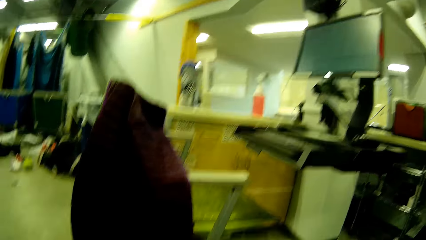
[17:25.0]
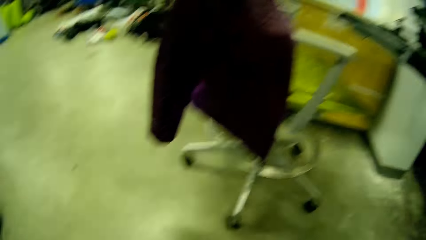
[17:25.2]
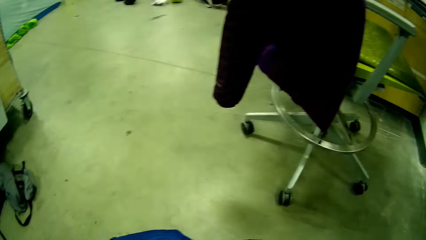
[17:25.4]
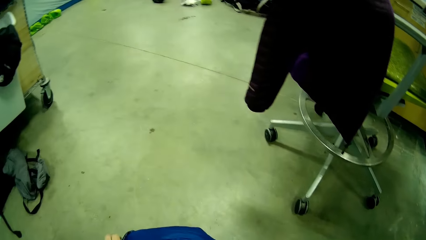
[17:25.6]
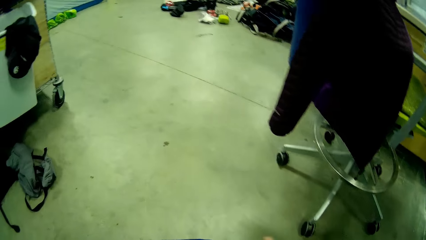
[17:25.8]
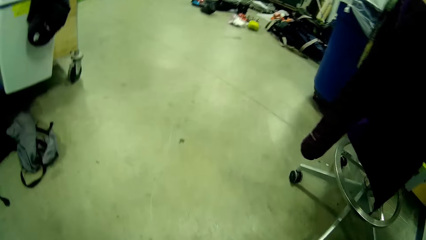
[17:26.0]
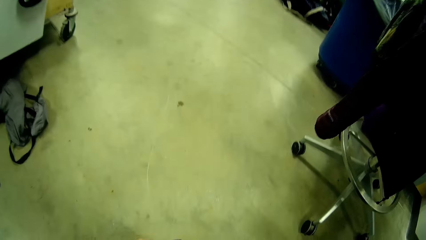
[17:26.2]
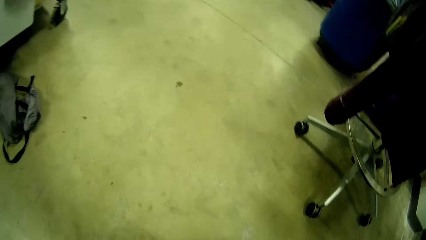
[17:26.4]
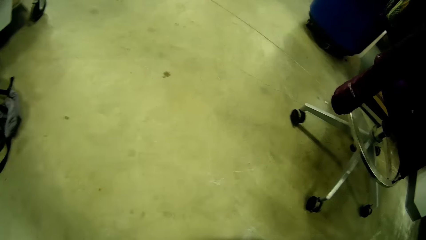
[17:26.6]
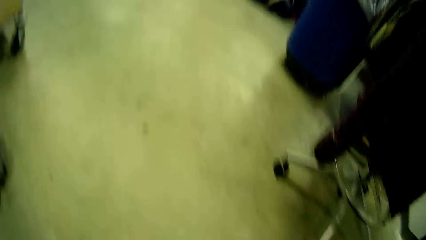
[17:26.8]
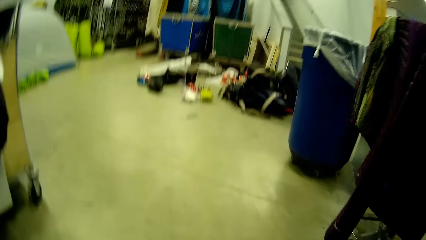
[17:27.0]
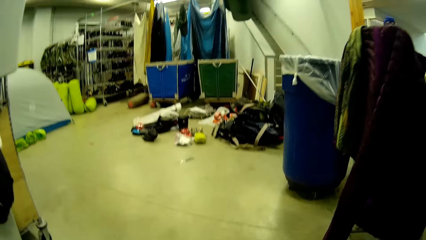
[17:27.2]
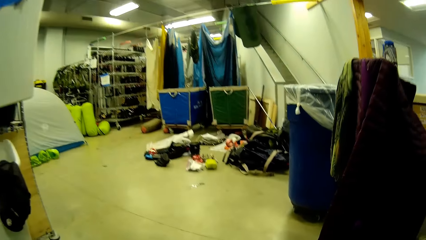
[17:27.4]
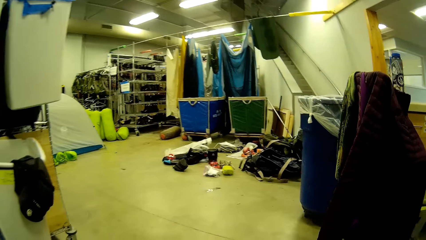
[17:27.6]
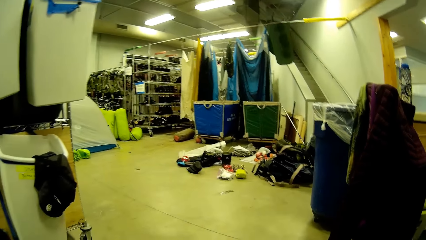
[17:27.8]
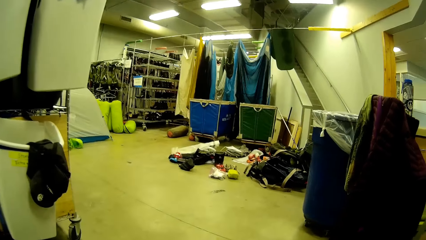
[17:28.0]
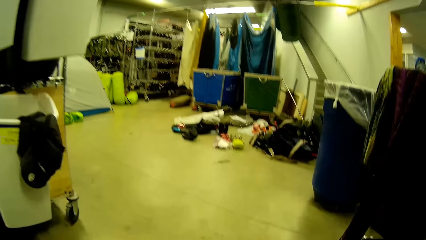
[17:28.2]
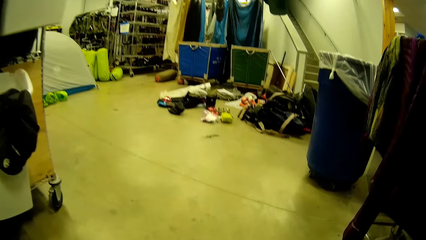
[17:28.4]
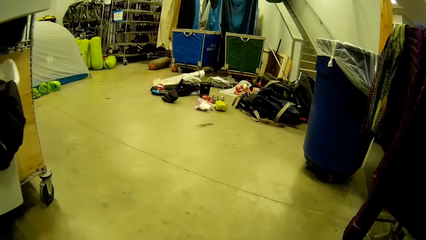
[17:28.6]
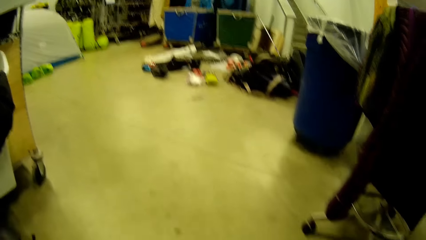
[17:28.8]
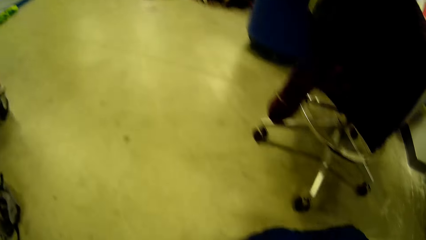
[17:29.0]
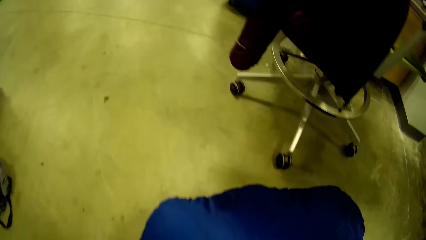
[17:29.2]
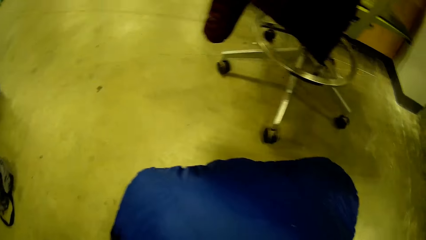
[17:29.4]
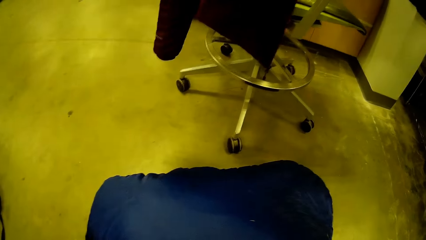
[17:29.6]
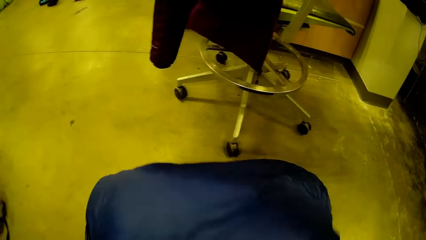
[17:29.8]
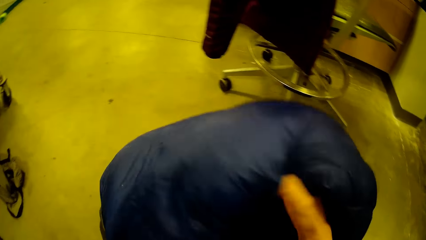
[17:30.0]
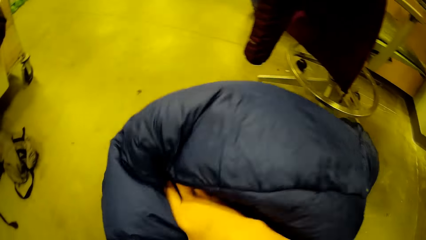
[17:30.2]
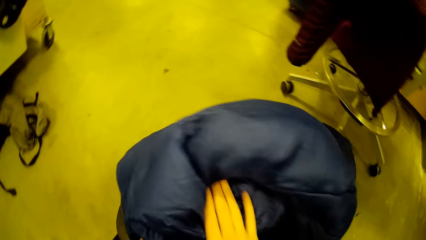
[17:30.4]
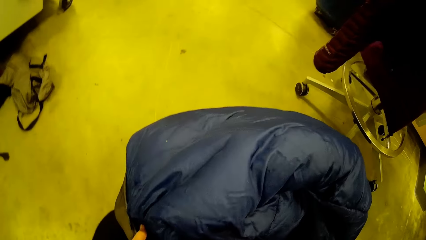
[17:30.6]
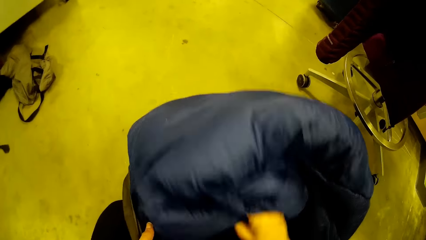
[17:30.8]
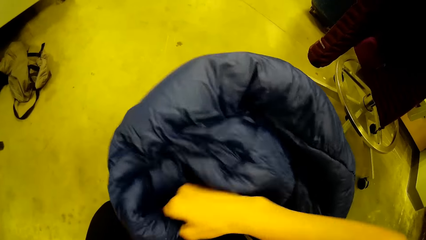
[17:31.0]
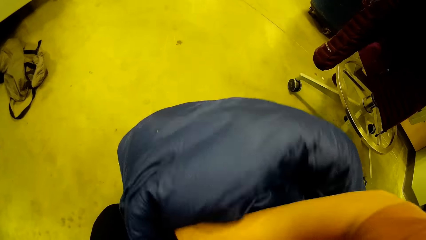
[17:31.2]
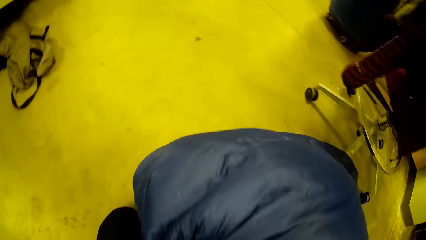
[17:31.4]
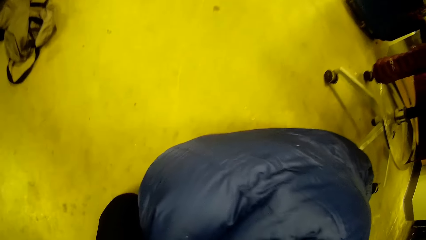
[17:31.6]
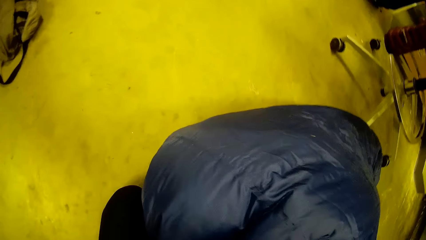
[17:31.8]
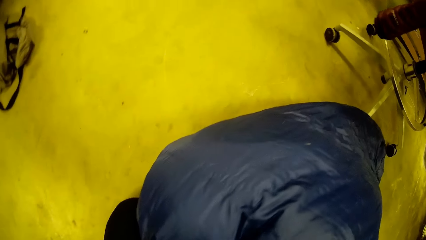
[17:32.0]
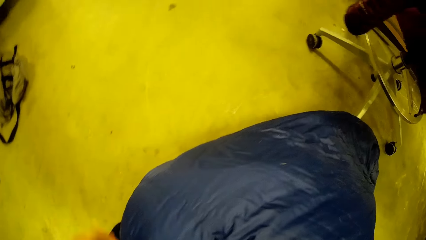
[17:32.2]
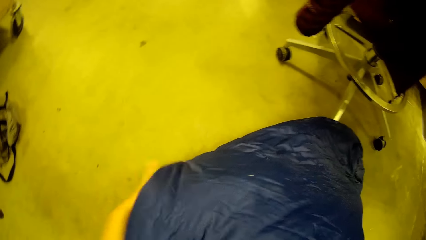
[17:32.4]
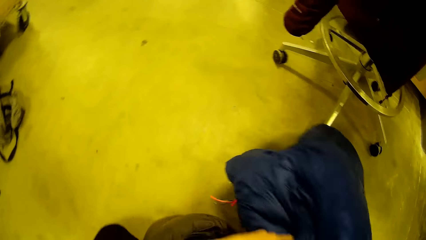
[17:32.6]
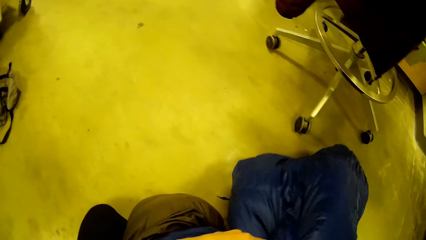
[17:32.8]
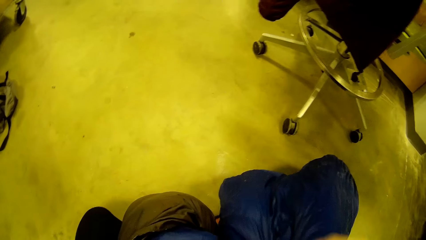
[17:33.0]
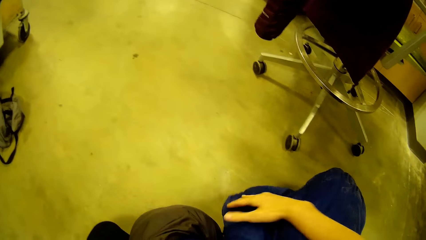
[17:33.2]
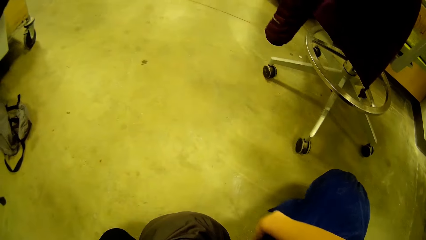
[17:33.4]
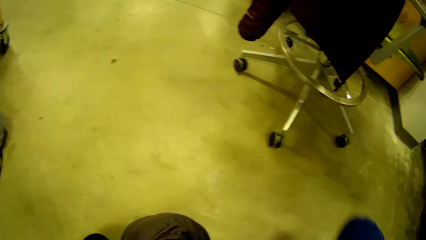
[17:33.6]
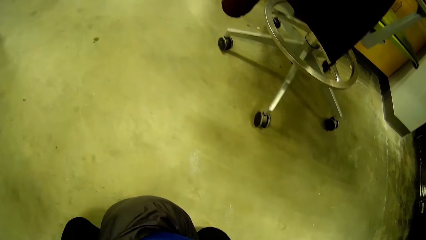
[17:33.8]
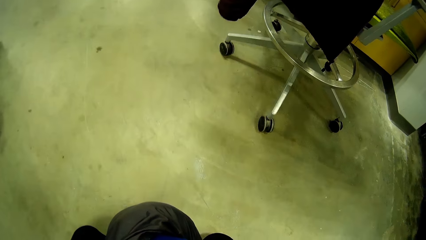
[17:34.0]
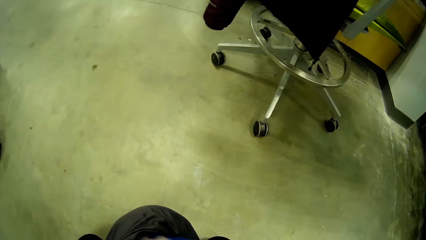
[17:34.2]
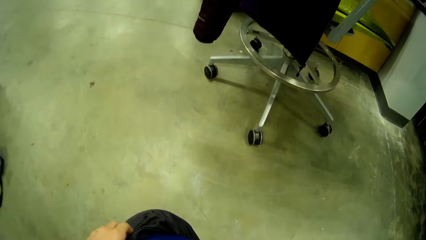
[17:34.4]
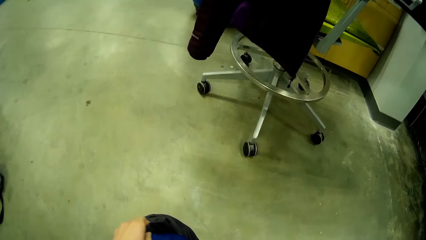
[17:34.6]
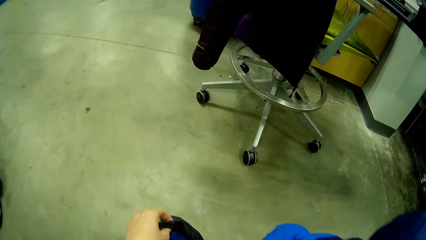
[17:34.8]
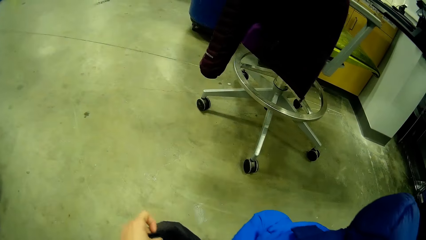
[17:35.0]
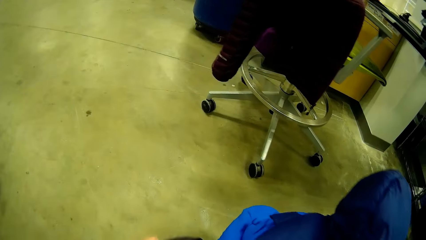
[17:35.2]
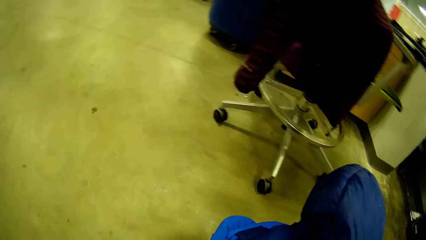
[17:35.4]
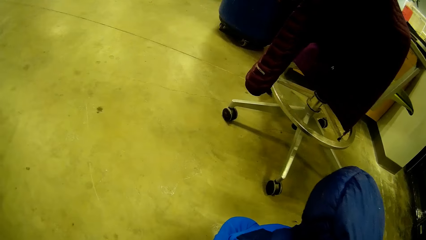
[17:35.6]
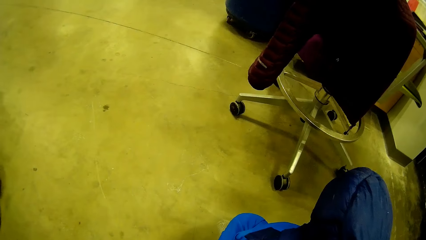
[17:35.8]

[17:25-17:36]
The camera wearer puts the winter jacket inside the bag in her hand.

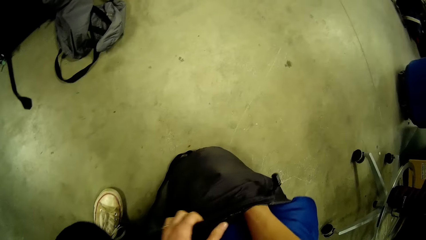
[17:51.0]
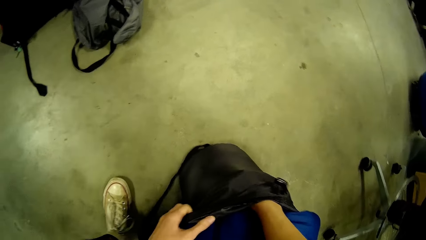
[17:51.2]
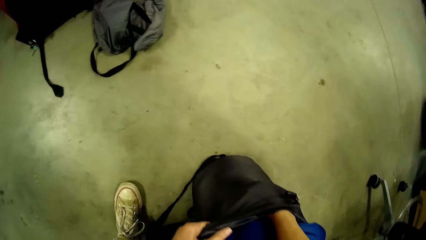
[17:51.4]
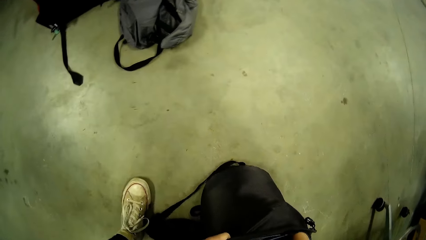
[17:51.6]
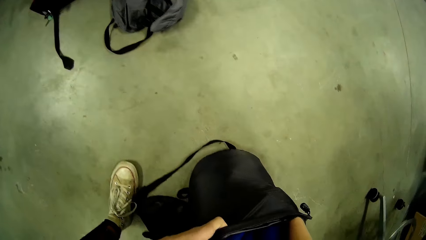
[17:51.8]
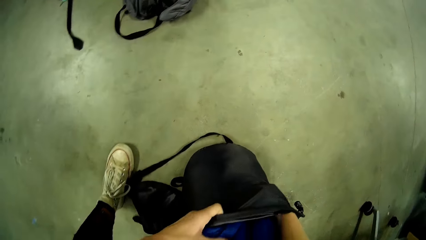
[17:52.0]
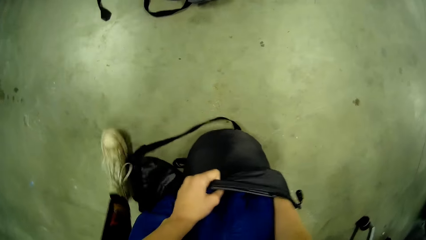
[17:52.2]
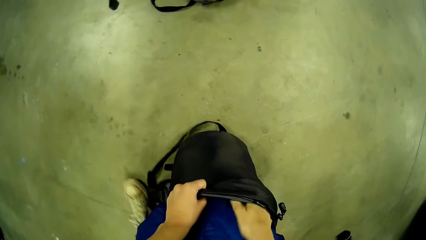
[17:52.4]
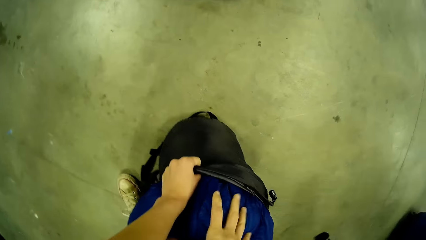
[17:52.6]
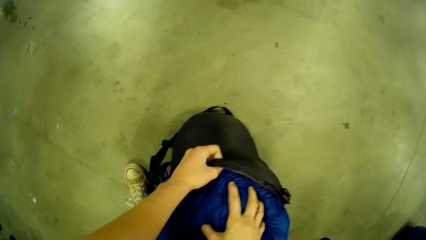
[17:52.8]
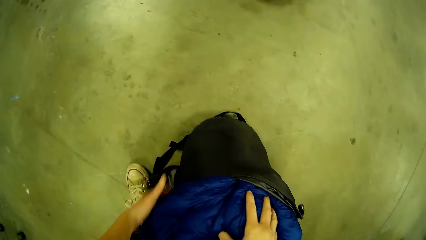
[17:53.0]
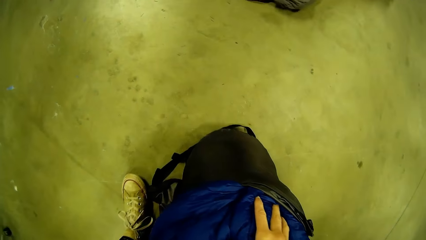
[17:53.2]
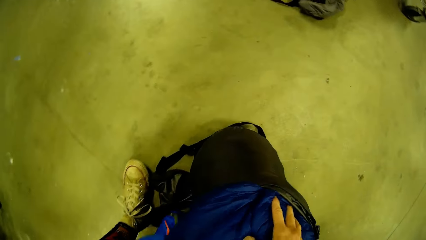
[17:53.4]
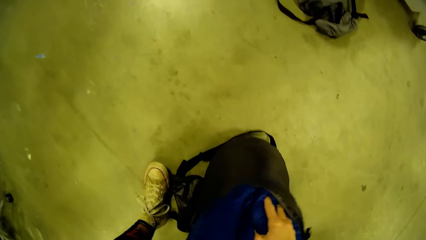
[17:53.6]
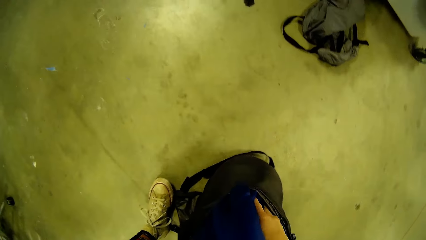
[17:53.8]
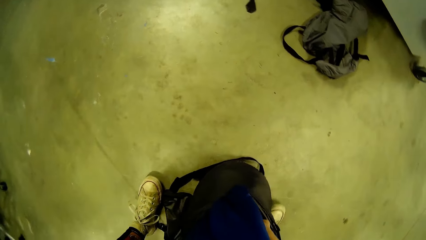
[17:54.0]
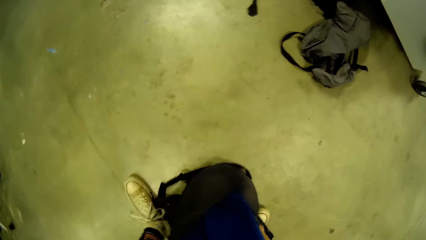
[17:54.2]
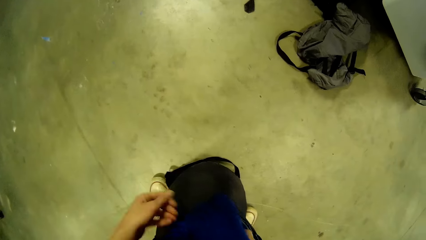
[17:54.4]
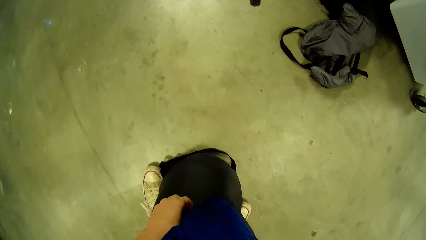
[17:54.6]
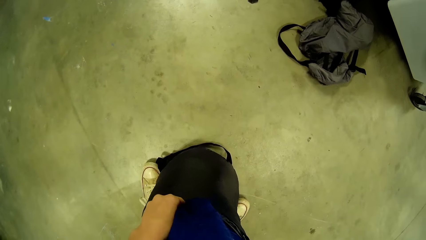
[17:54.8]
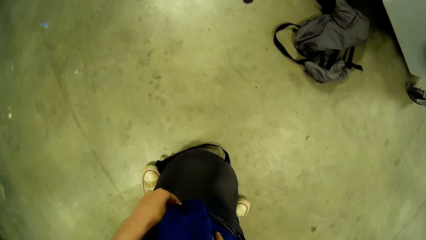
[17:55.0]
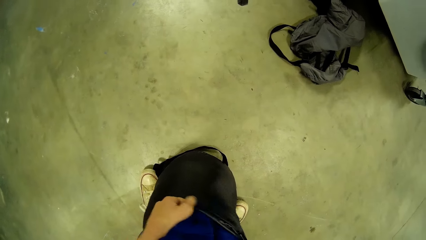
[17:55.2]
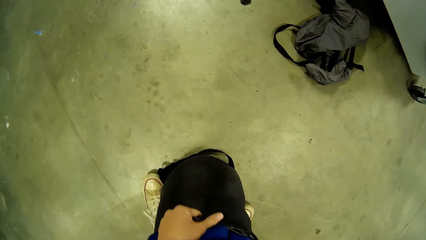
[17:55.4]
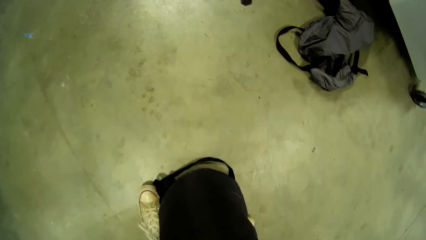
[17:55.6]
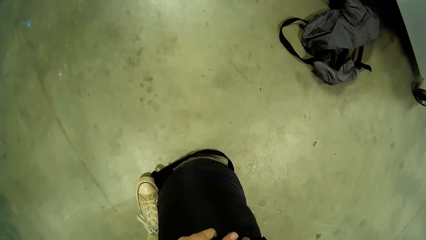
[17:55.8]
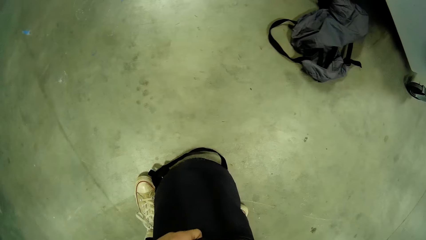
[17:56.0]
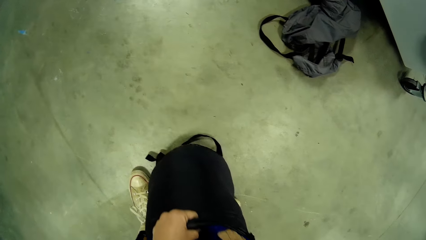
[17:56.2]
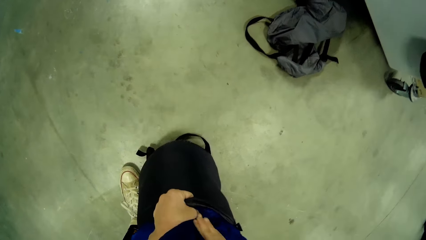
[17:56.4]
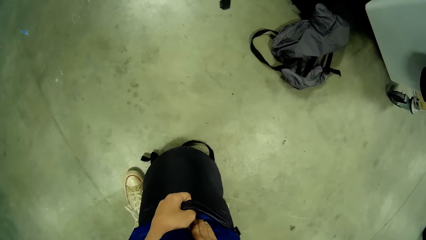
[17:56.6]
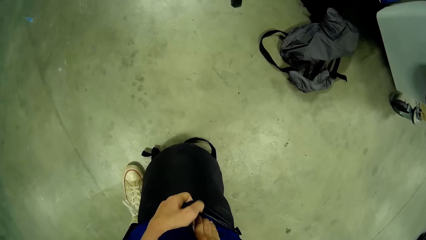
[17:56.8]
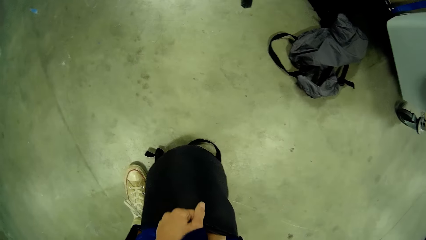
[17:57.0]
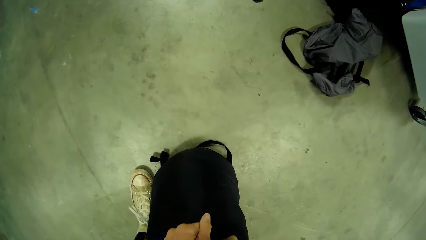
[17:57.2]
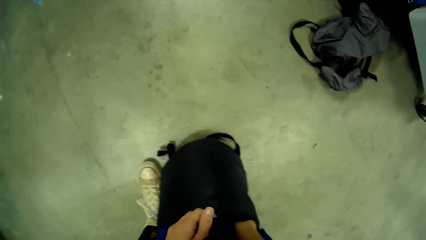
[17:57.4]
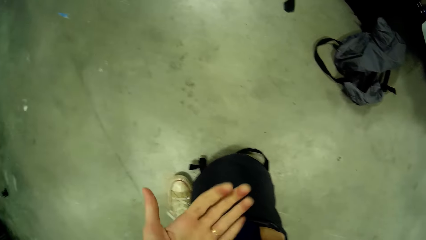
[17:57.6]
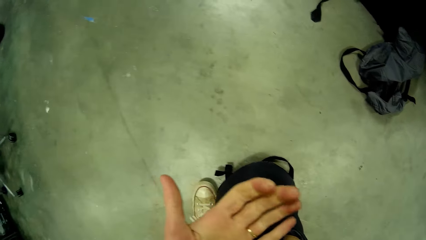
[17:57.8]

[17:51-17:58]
The camera wearer moves a leg. She puts the bag between her legs. She puts the winter jacket inside the bag in her hand. She holds the bag with a leg.
